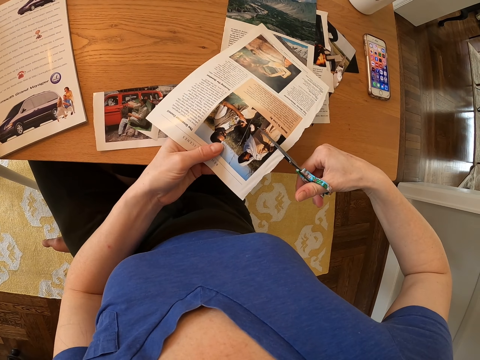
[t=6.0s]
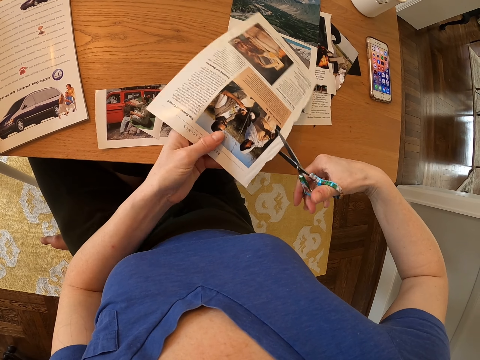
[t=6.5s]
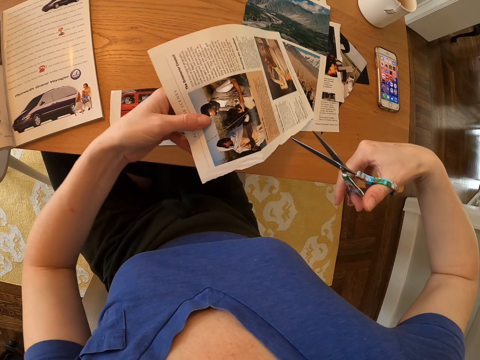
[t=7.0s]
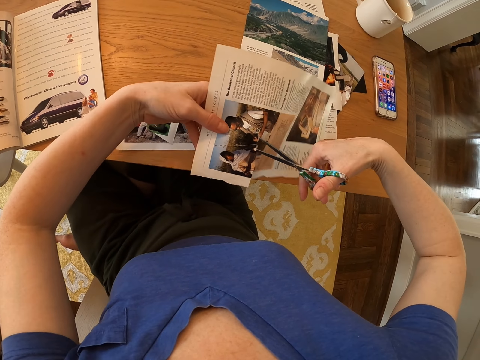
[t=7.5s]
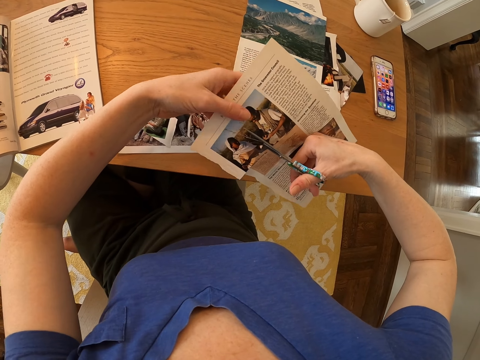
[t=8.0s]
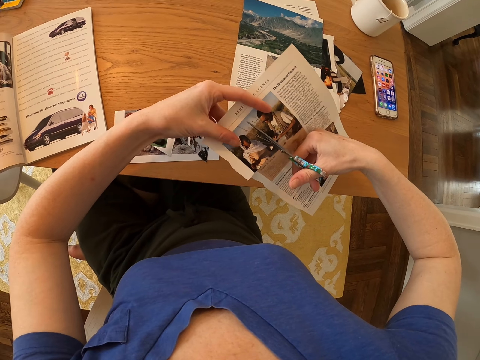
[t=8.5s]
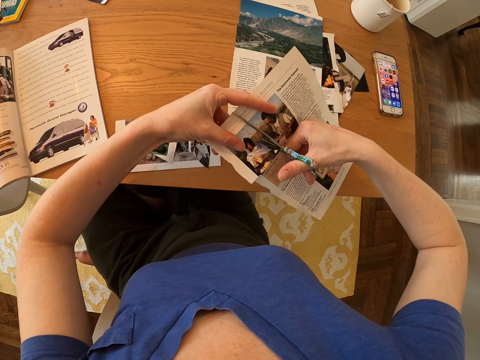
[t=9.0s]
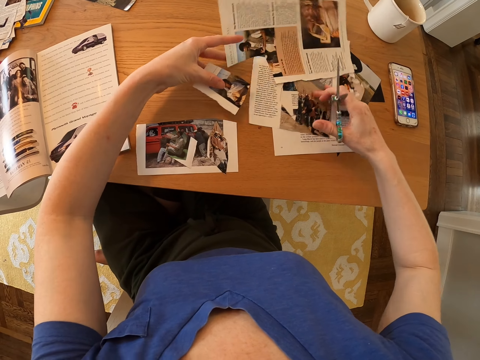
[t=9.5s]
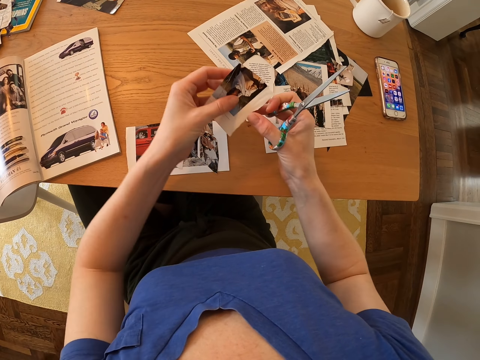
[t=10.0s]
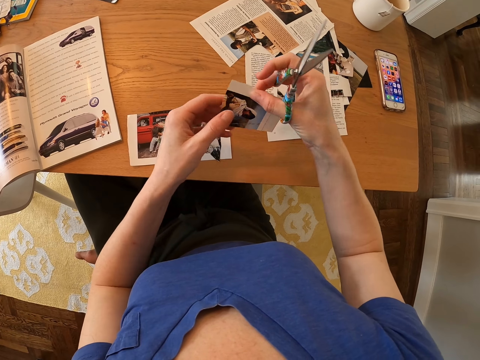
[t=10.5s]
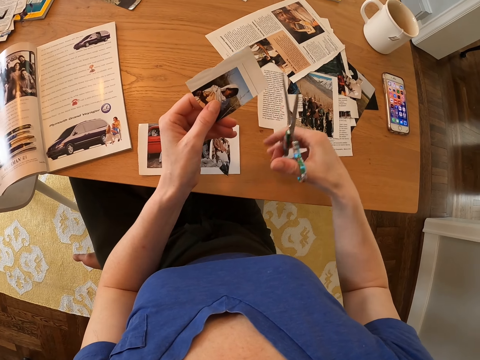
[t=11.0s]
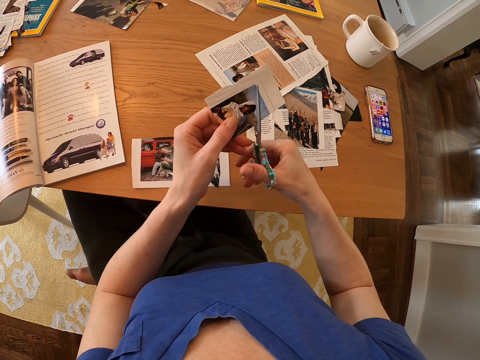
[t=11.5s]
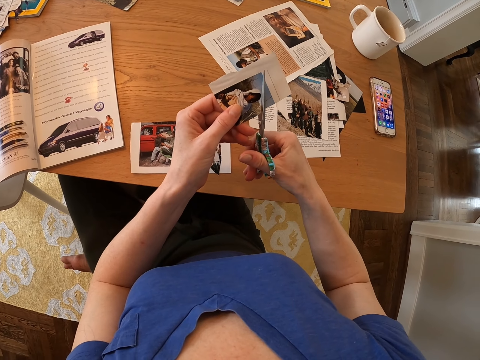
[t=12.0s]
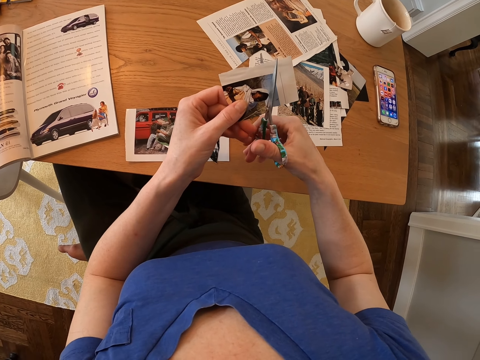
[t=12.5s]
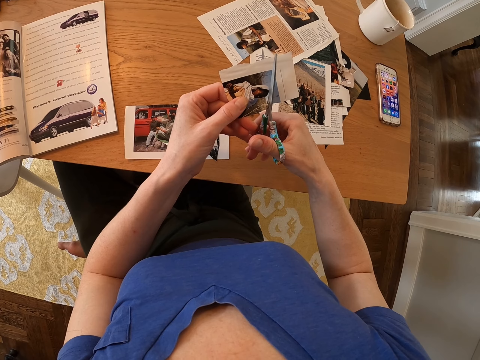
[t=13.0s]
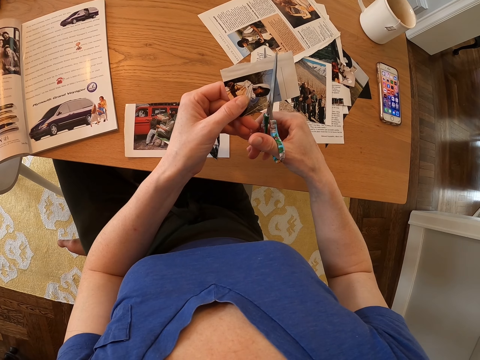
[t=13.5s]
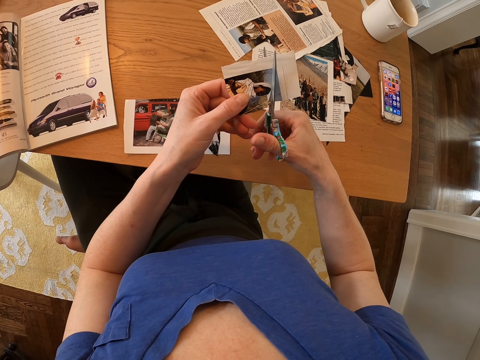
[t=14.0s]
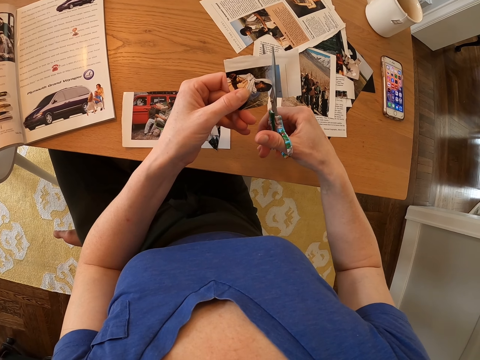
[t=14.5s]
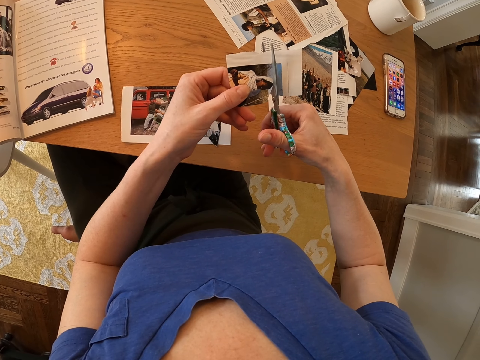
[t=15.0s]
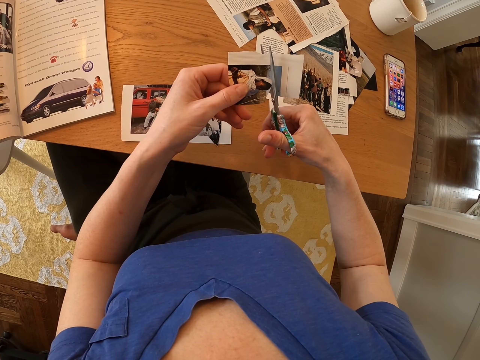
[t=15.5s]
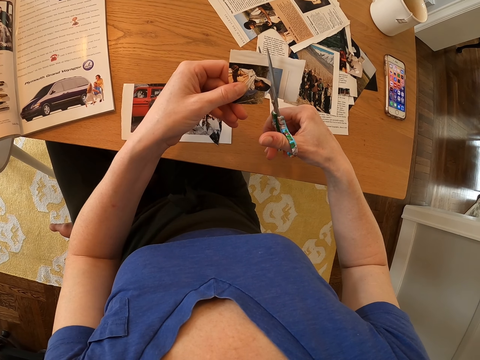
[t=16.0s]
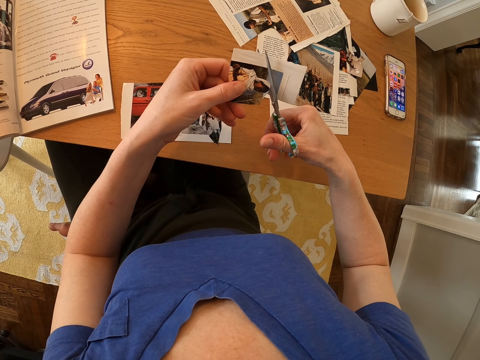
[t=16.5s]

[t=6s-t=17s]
The camera wearer cuts out the picture. They trim the picture.

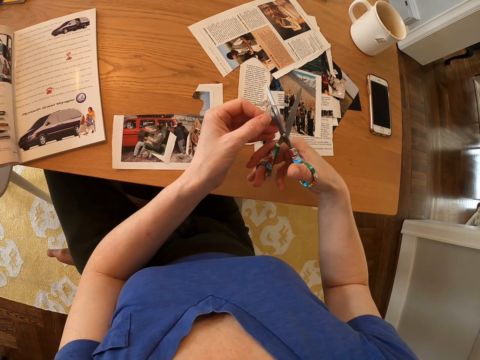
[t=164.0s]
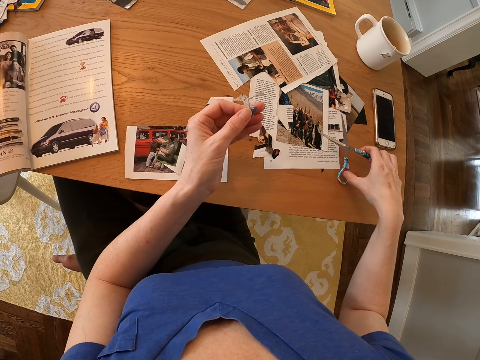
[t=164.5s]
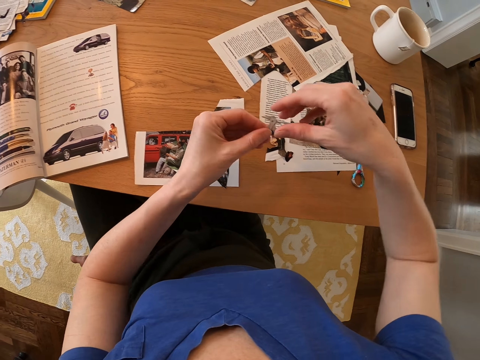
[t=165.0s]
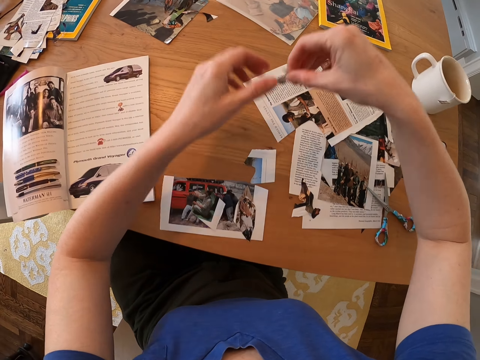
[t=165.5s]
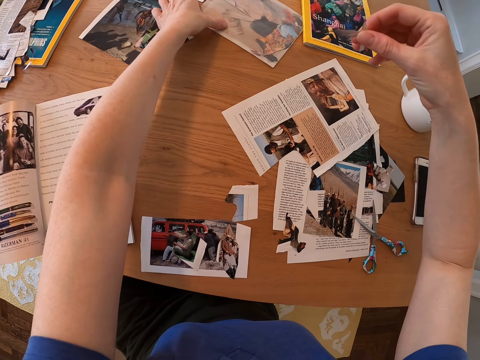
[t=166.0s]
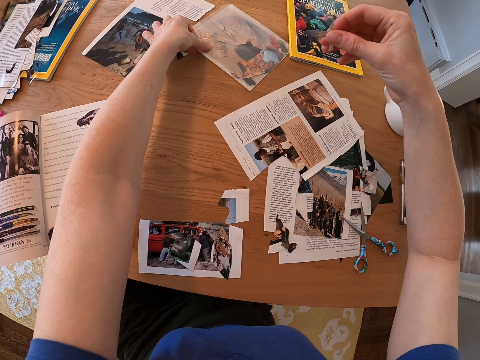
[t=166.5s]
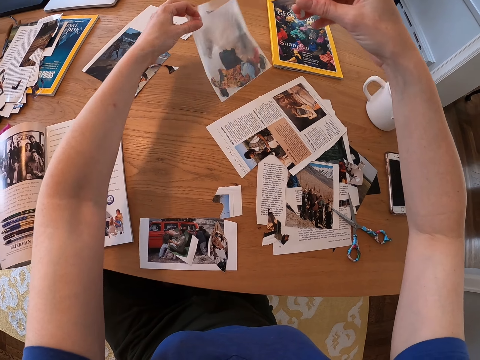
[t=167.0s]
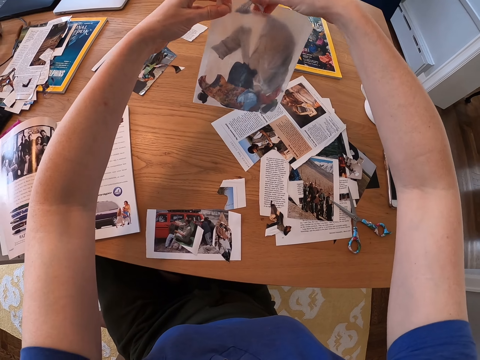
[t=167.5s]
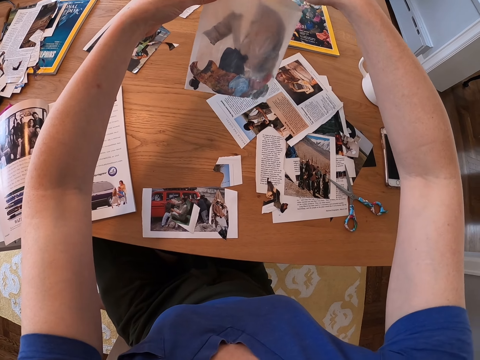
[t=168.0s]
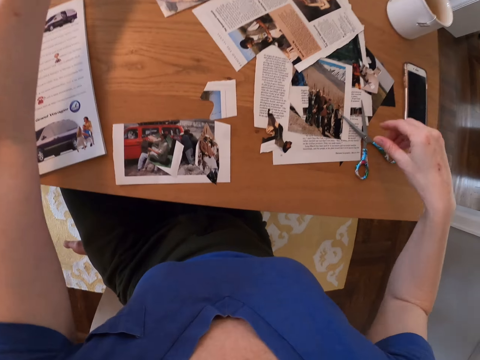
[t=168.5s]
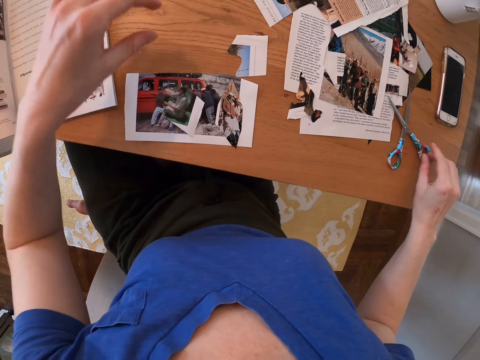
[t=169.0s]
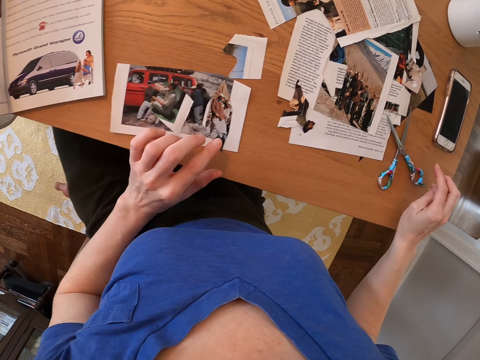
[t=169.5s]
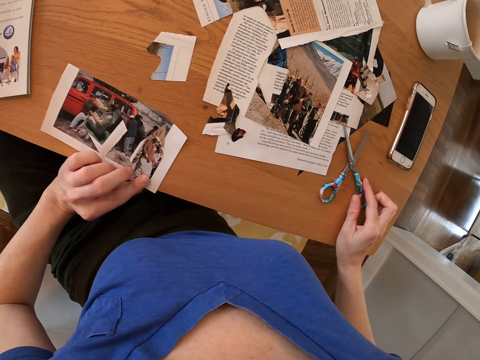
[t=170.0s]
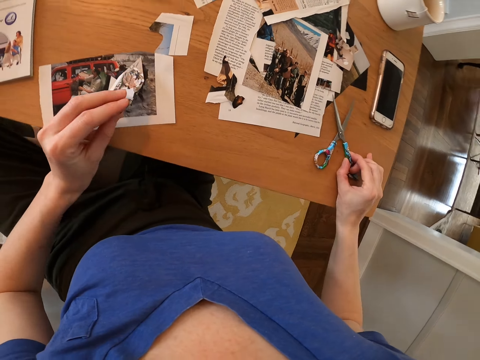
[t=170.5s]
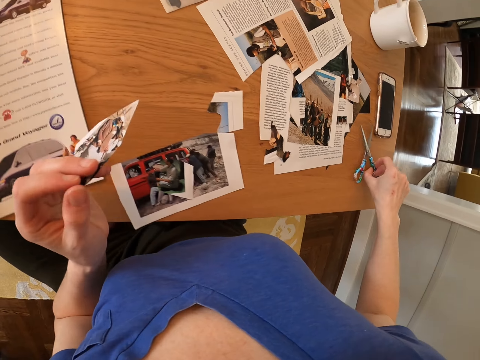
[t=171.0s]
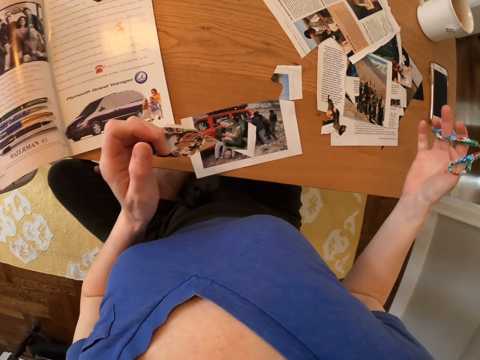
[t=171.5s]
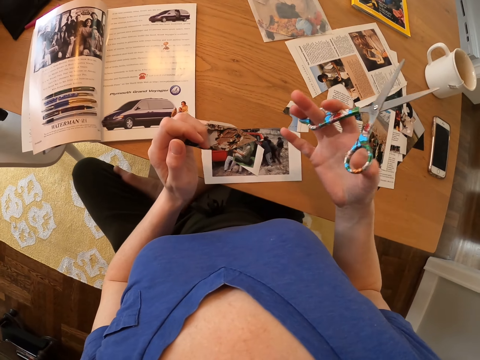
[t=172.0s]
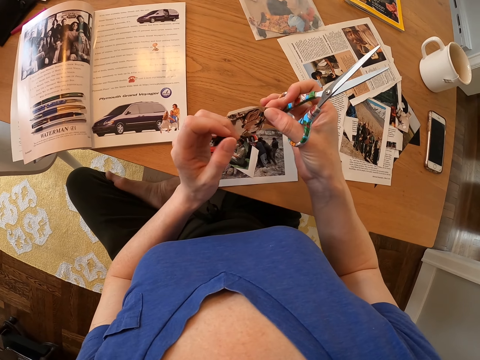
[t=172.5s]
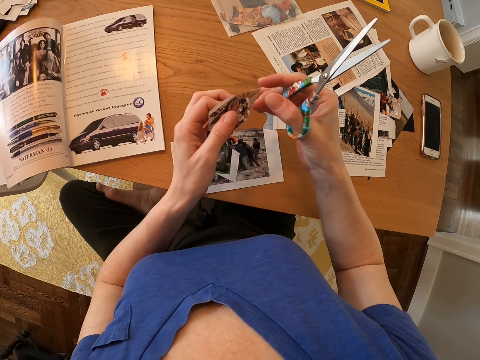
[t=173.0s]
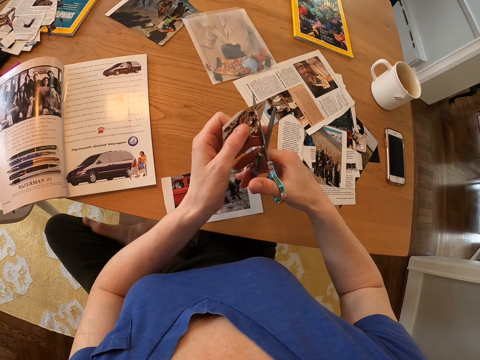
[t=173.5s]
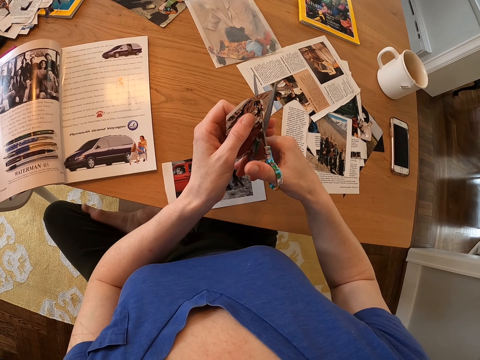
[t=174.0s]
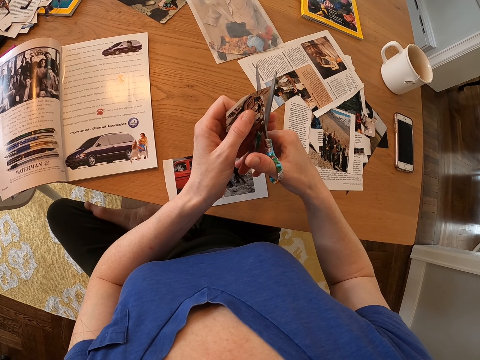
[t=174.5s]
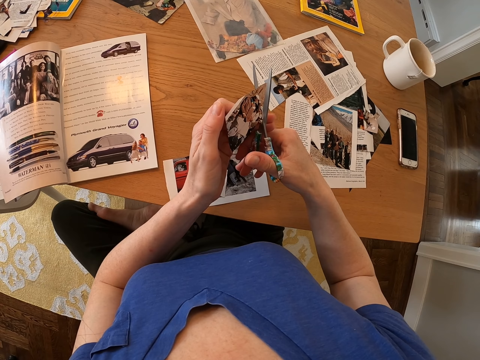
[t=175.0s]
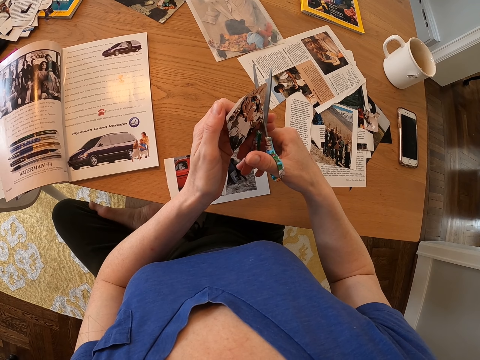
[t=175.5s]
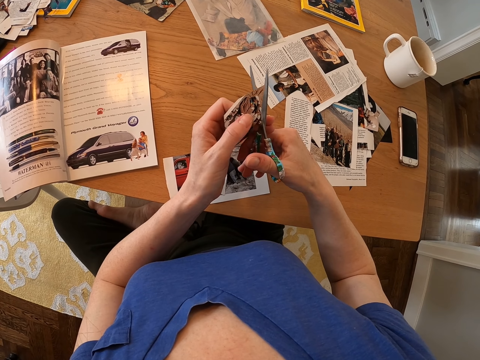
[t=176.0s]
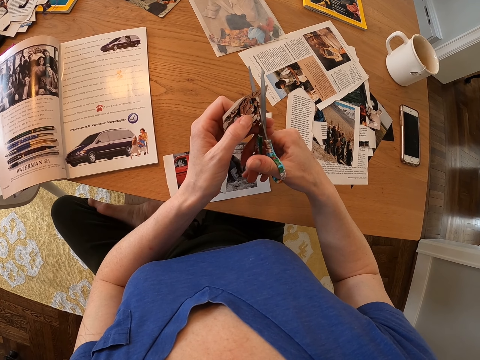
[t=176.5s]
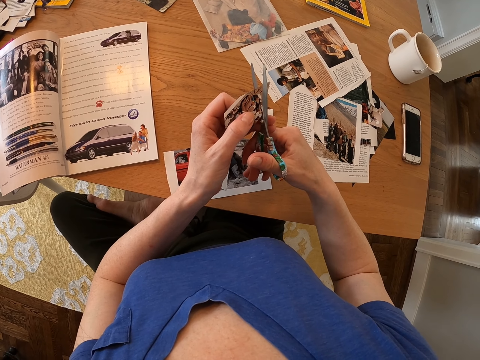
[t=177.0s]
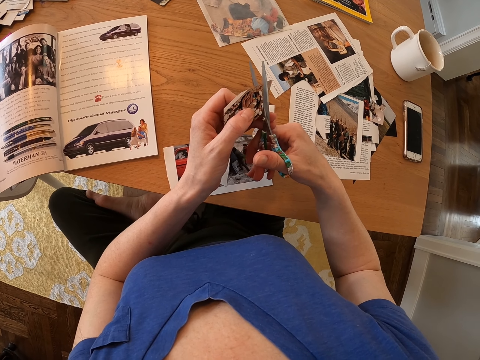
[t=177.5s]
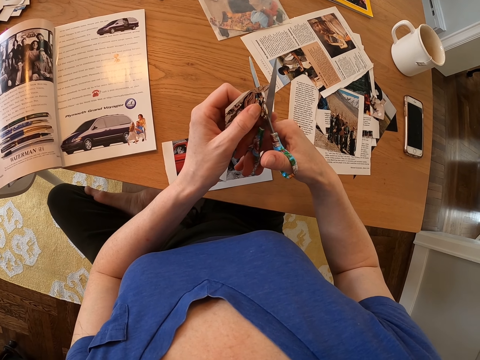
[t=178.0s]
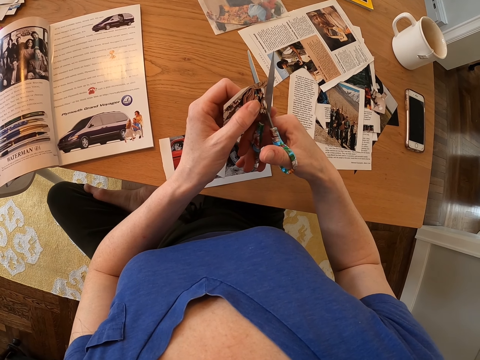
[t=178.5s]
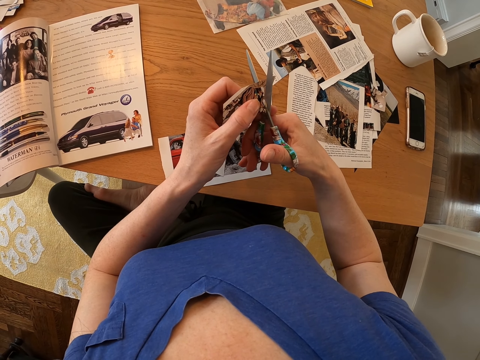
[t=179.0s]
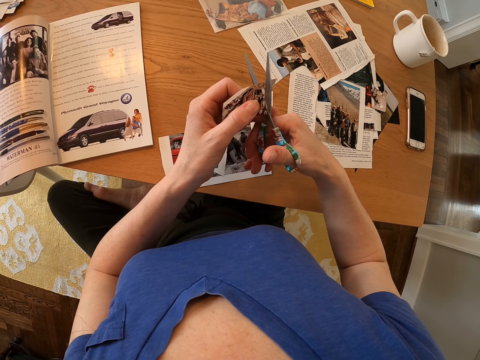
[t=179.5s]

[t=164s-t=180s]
The camera wearer puts the trimmed piece of paper in a small carrier bag. They pick up another piece of paper and a pair of scissors. They start cutting the paper.
